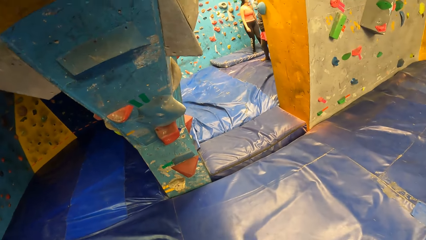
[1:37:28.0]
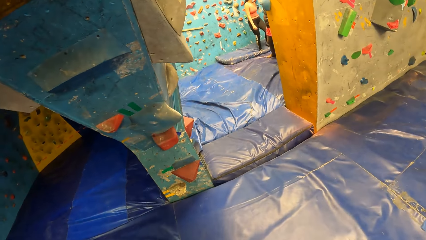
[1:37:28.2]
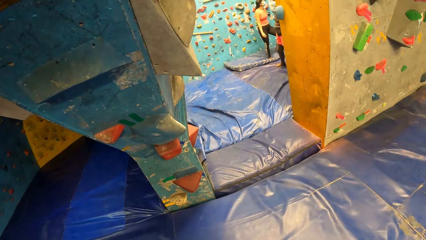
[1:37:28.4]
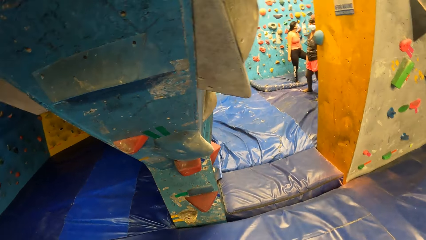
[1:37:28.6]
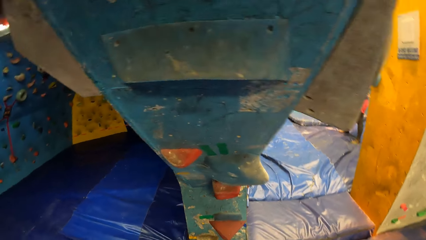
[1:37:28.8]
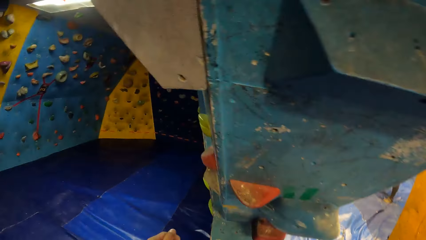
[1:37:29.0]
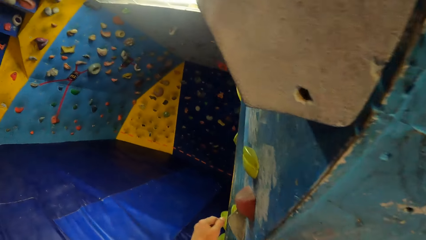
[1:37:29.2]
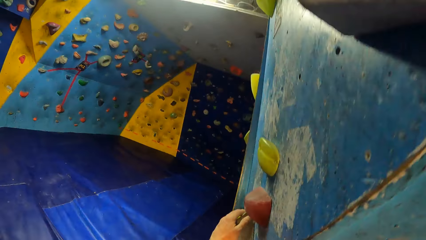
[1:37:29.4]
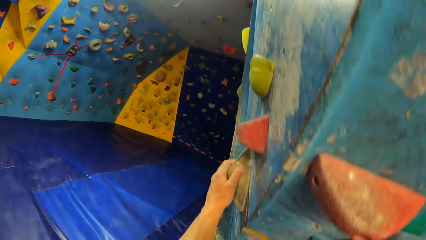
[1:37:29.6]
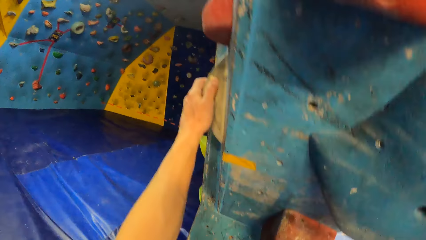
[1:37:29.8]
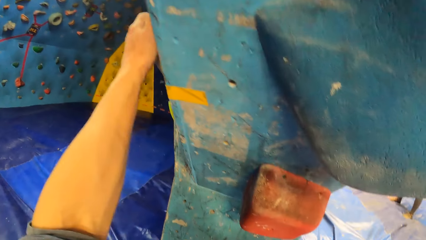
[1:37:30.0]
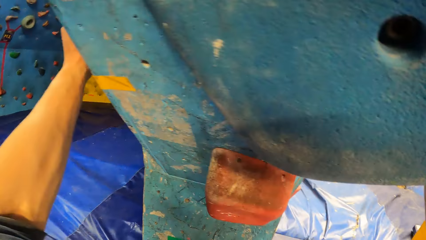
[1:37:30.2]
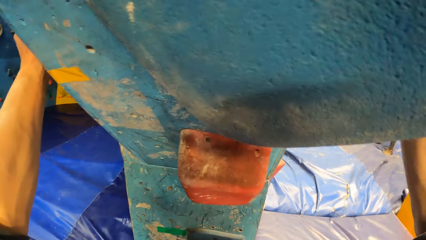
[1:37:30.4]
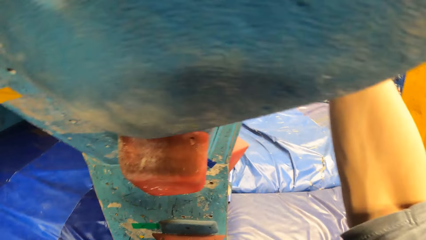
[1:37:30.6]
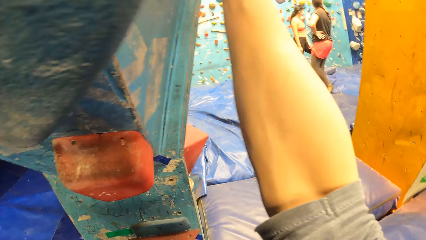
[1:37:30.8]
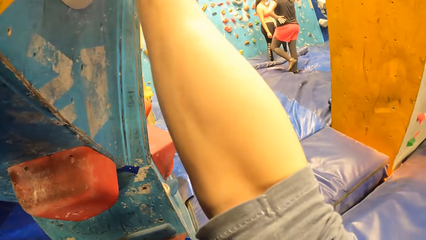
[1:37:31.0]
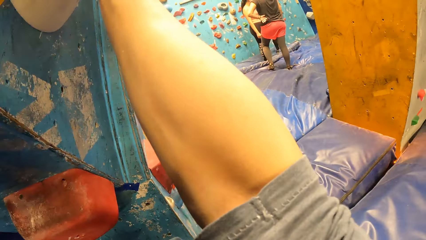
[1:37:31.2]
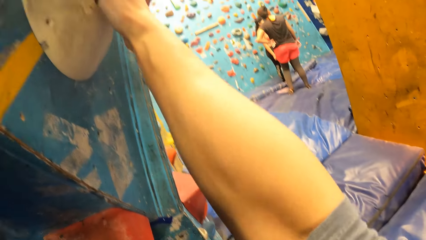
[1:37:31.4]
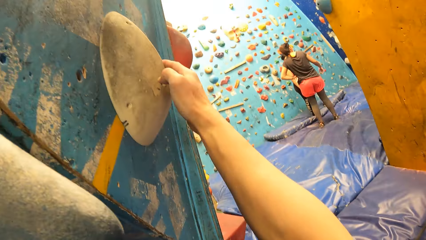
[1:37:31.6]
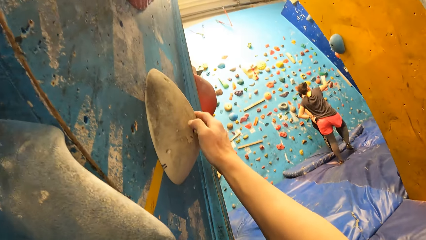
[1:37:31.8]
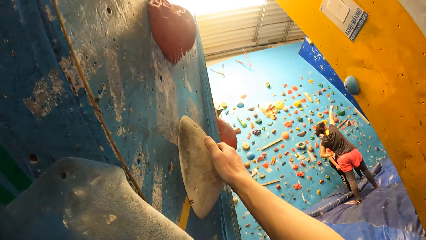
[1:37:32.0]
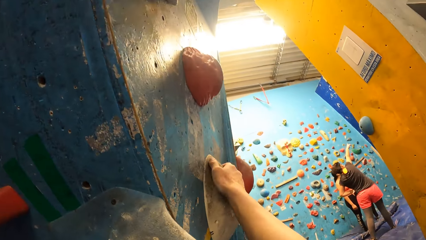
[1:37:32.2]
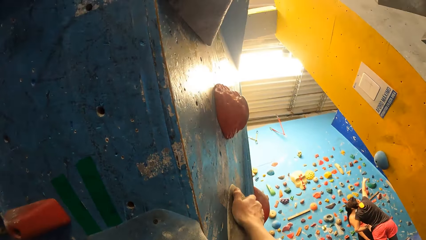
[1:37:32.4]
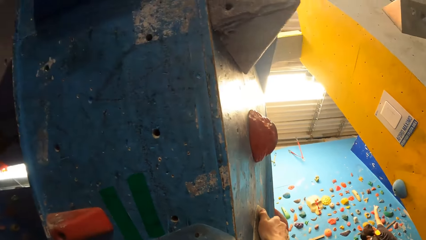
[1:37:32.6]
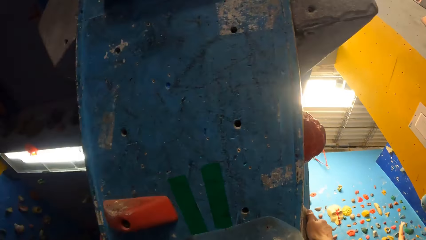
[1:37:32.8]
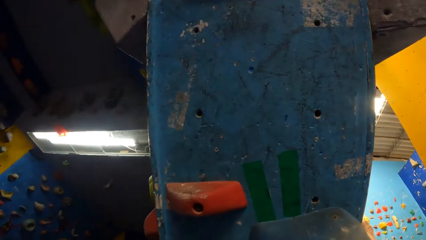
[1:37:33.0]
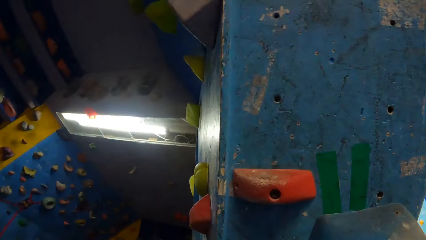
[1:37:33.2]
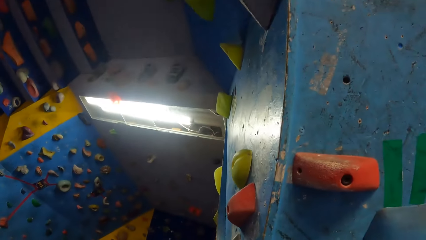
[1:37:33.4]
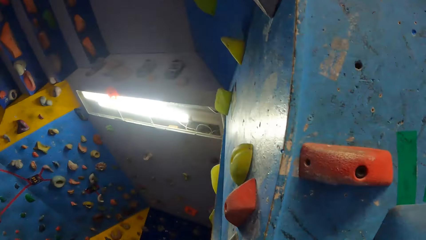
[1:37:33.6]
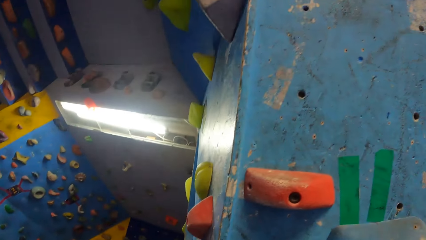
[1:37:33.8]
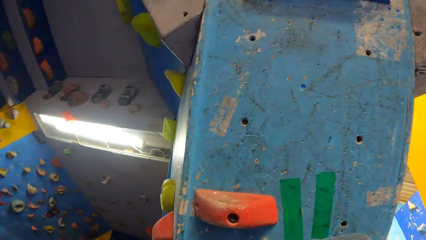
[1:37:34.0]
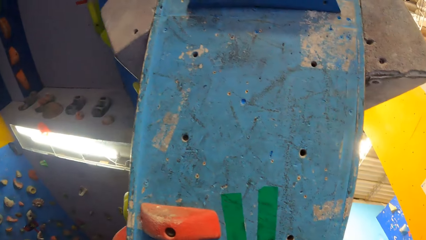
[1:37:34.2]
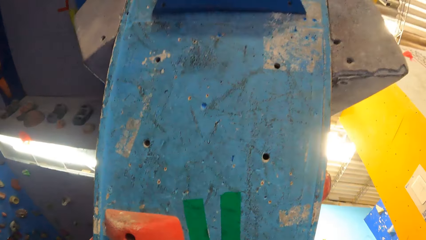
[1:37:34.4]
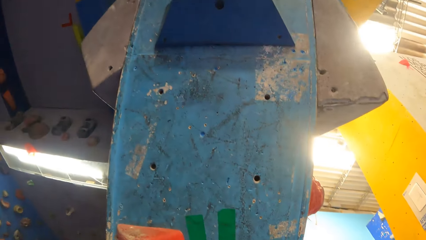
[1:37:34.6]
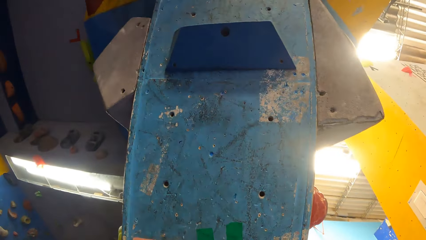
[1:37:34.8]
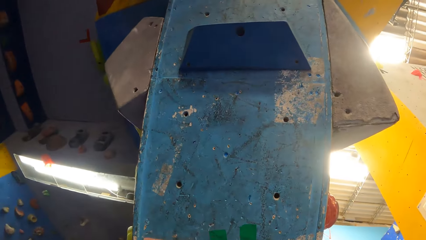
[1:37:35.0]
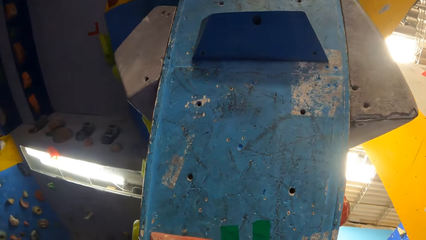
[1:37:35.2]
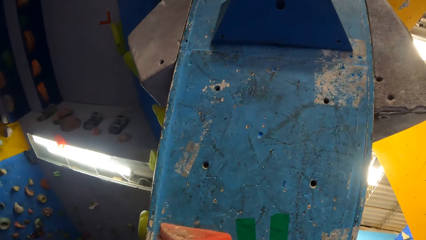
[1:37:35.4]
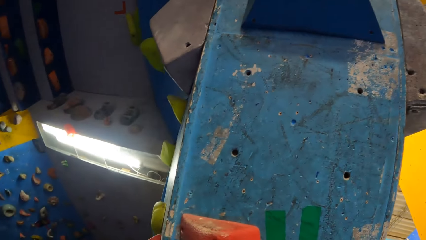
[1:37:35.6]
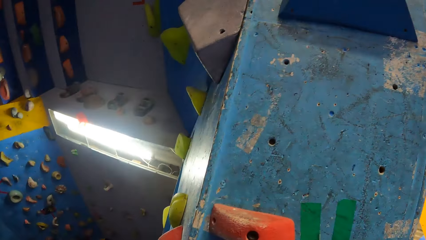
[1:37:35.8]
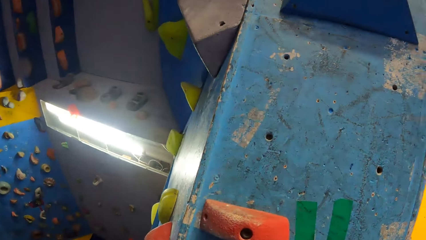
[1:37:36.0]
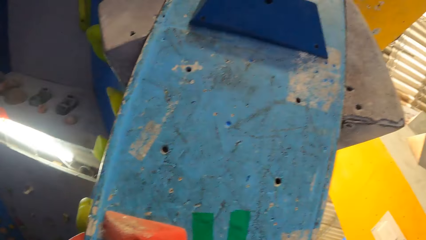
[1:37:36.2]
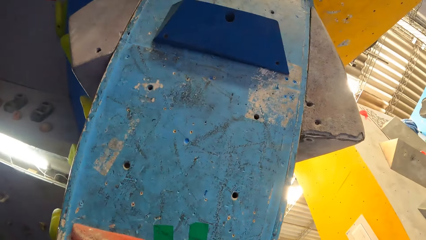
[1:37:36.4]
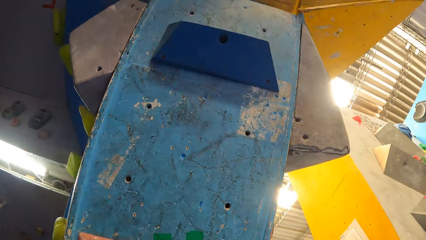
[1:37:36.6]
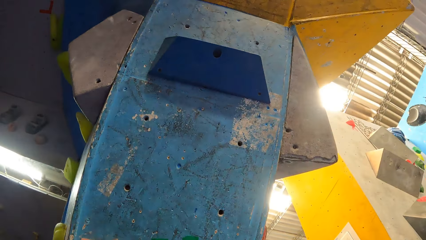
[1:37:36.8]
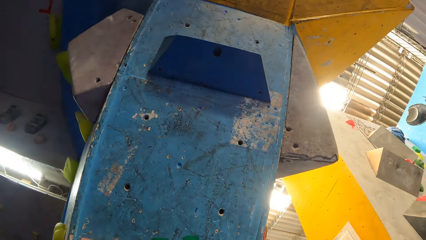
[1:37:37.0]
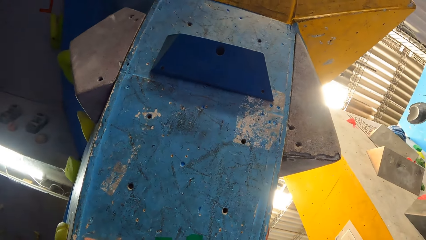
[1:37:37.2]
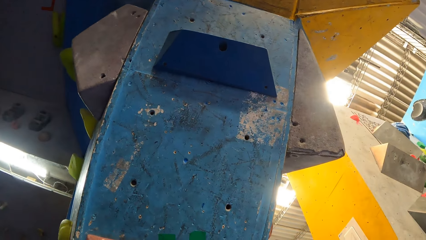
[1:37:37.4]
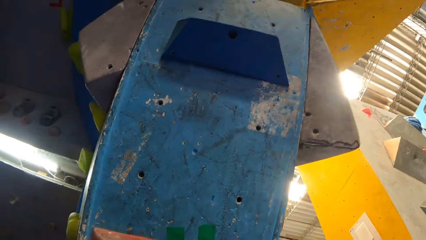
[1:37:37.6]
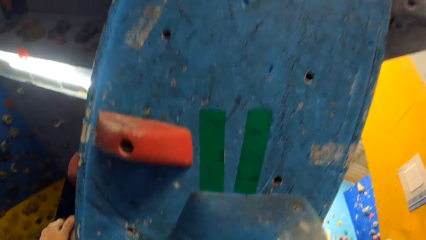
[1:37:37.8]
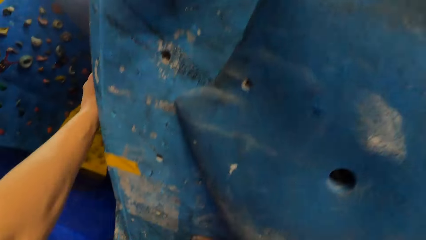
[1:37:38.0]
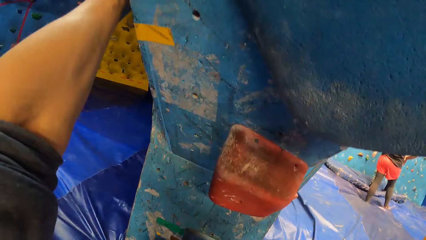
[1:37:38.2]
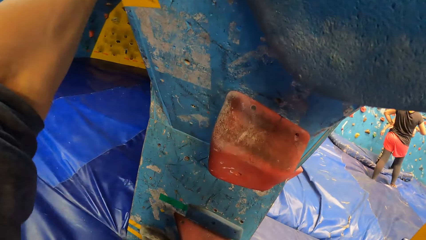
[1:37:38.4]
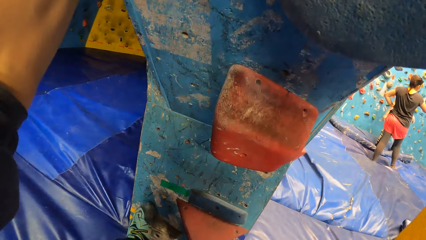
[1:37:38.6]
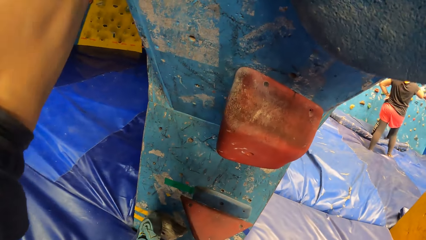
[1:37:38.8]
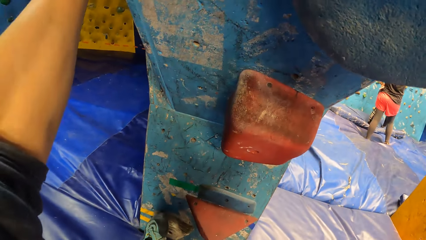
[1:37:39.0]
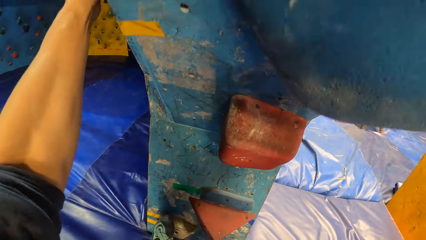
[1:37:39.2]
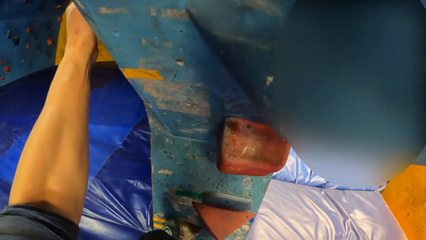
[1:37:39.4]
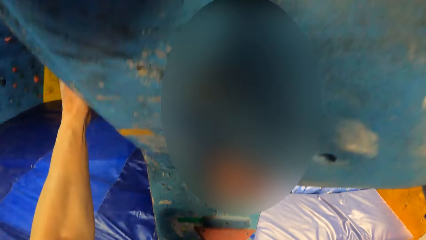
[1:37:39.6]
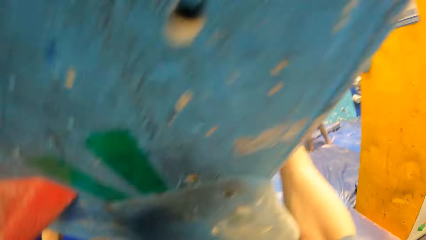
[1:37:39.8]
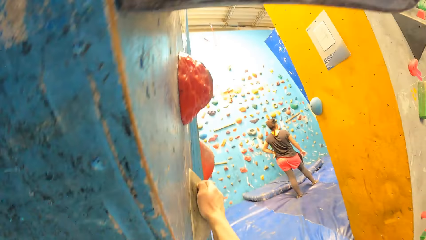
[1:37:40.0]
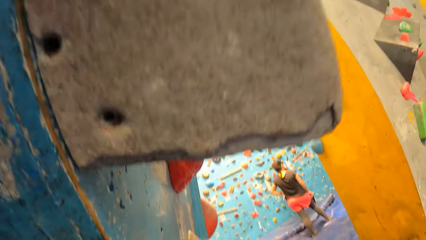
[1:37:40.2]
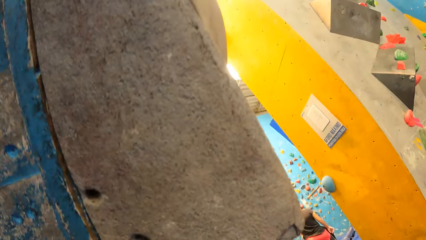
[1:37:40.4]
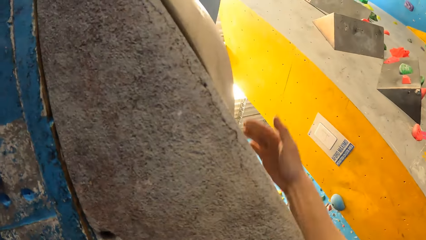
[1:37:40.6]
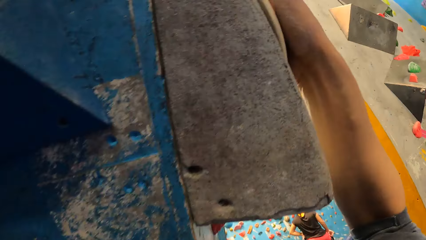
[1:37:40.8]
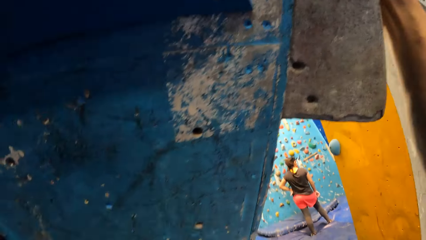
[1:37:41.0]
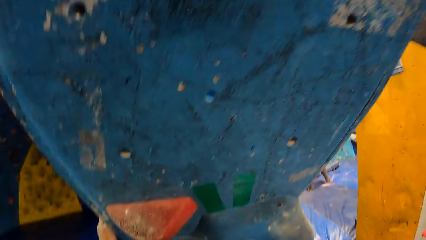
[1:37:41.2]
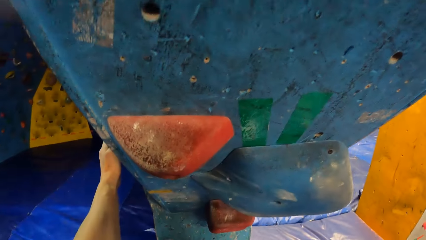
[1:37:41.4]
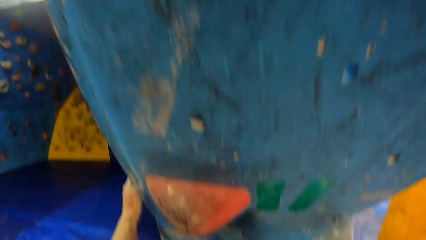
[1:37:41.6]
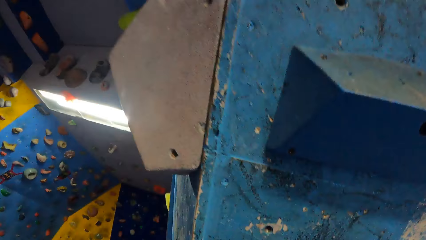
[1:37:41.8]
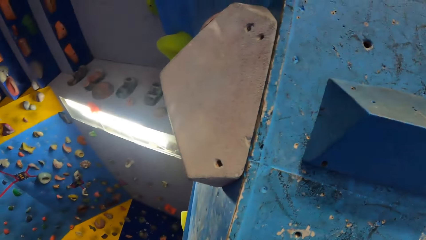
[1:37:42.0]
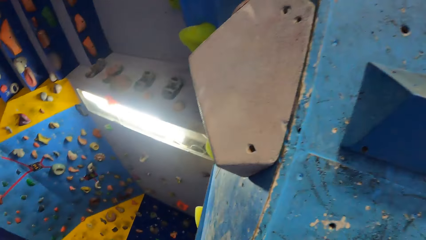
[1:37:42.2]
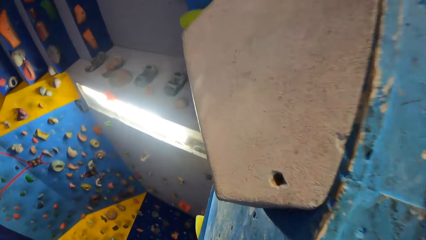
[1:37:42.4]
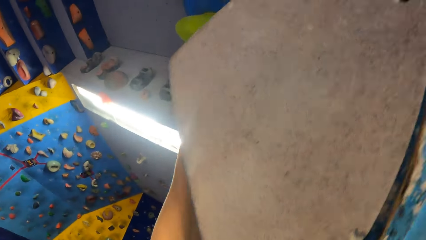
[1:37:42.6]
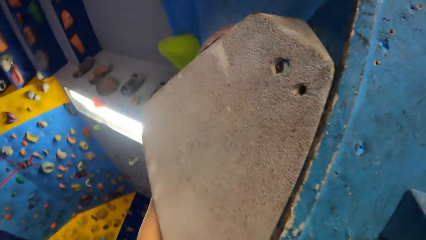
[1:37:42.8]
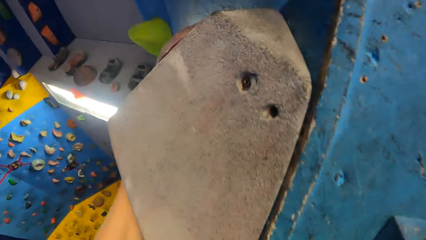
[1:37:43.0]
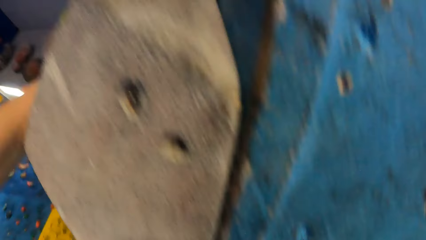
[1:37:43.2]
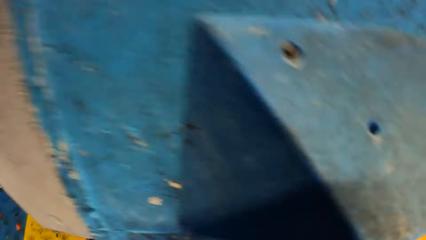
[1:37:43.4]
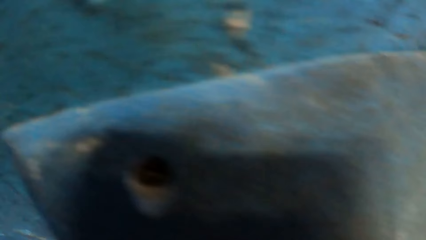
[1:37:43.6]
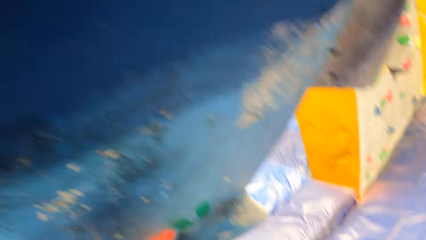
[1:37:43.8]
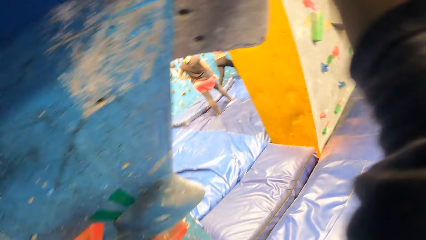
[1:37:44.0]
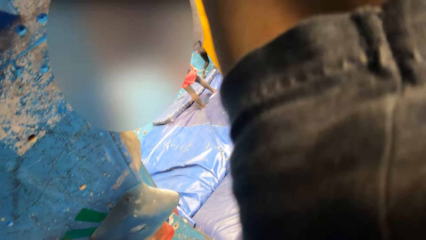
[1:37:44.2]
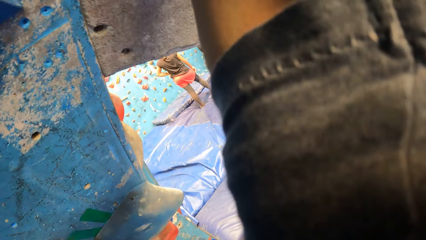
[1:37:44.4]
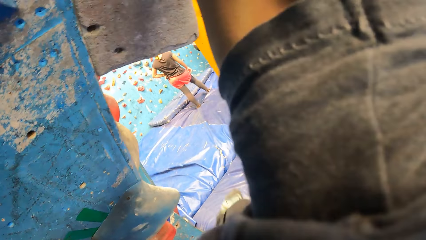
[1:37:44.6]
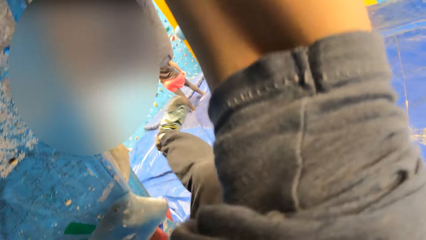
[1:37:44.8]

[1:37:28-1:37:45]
A woman moves. The camera wearer places both hands on a bouldering wall. They climb the wall. They climb the bouldering wall with both hands.
